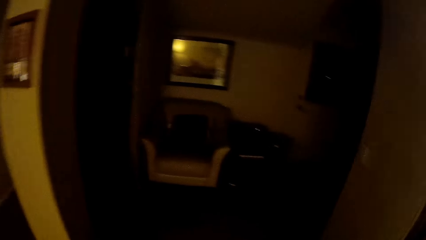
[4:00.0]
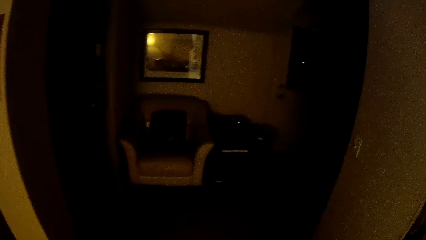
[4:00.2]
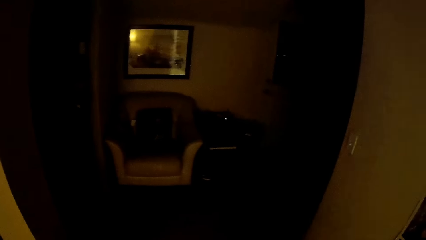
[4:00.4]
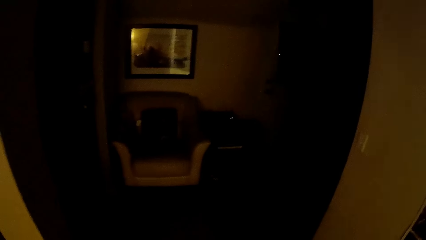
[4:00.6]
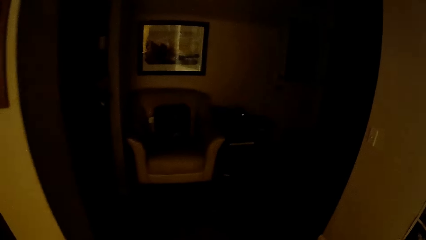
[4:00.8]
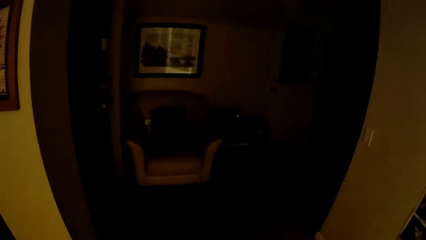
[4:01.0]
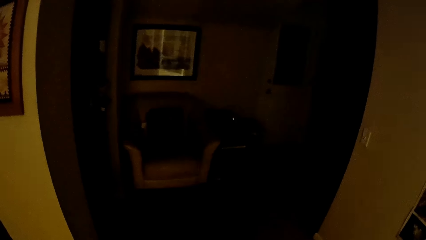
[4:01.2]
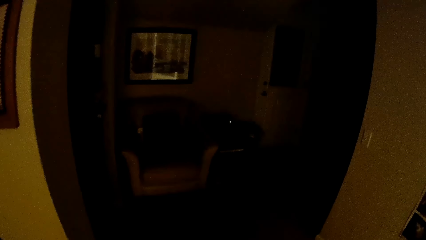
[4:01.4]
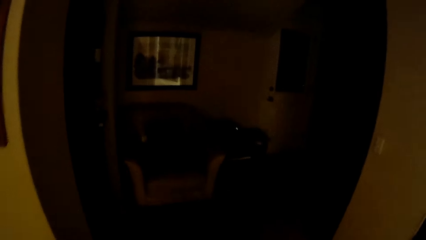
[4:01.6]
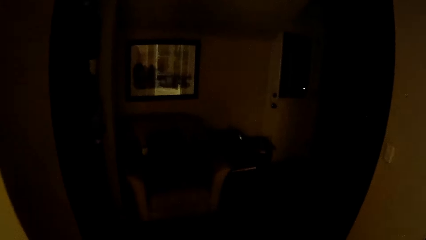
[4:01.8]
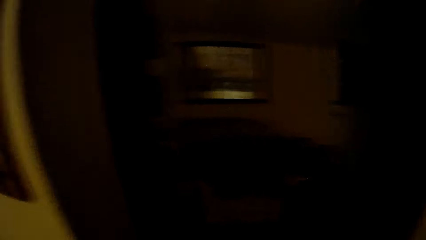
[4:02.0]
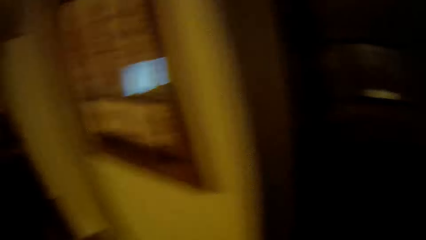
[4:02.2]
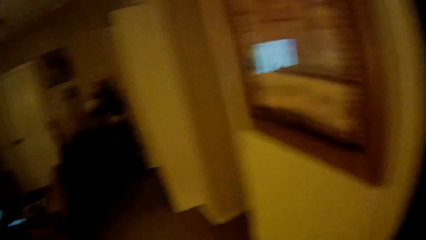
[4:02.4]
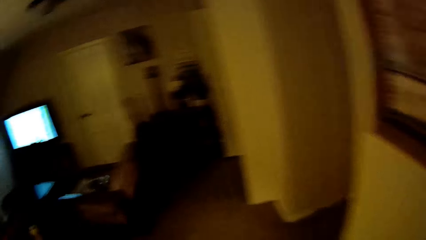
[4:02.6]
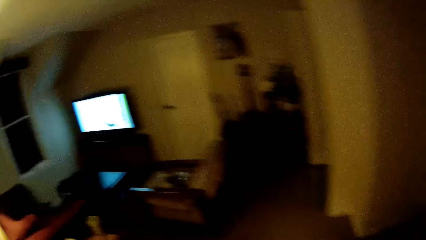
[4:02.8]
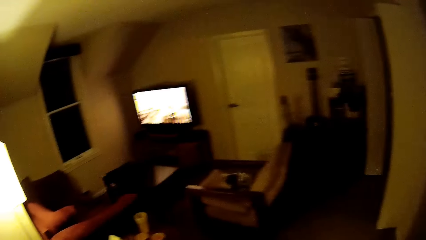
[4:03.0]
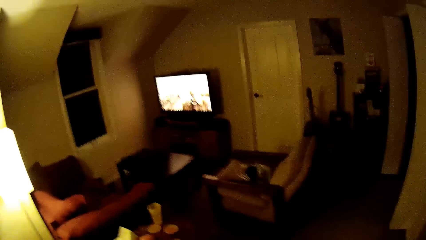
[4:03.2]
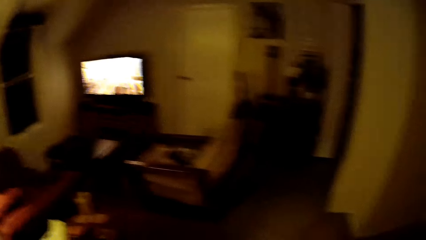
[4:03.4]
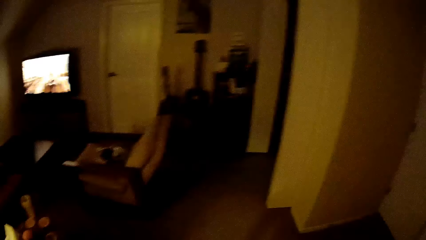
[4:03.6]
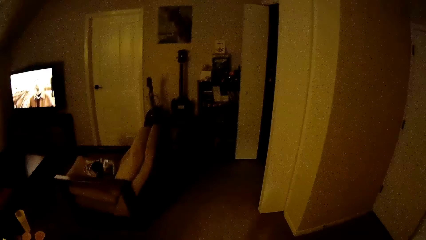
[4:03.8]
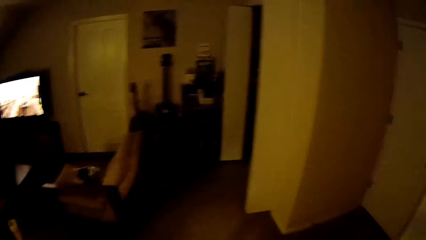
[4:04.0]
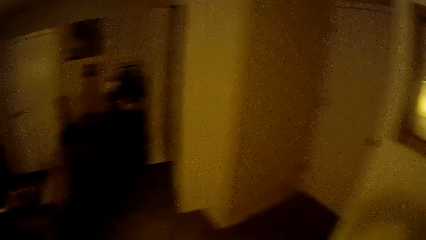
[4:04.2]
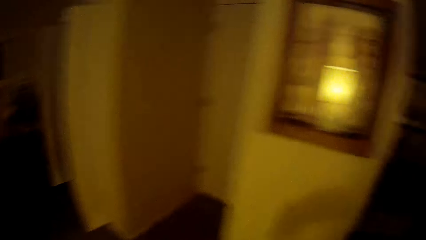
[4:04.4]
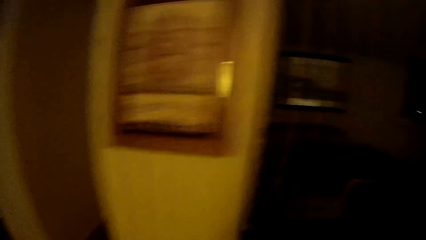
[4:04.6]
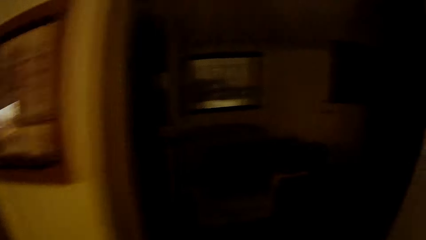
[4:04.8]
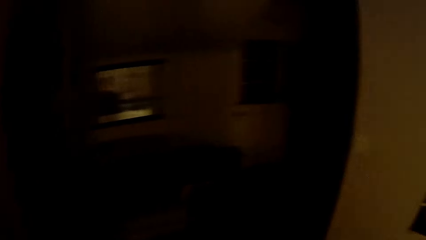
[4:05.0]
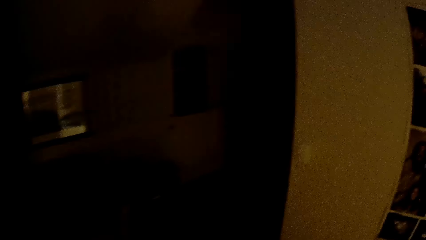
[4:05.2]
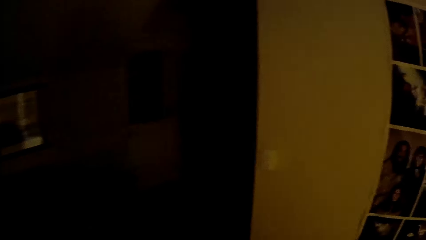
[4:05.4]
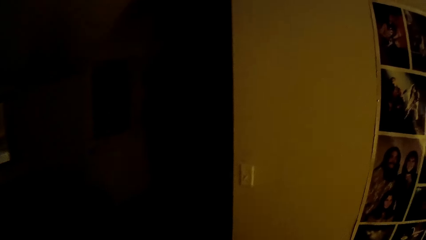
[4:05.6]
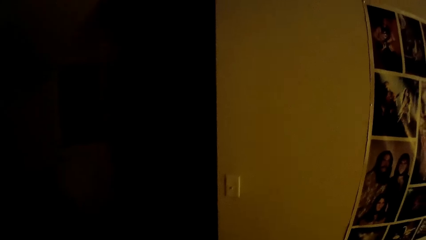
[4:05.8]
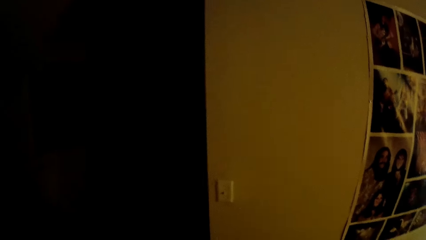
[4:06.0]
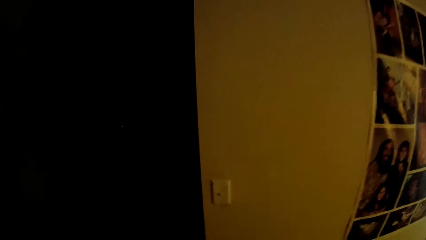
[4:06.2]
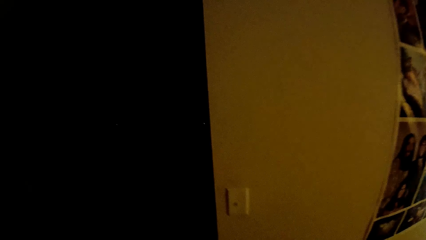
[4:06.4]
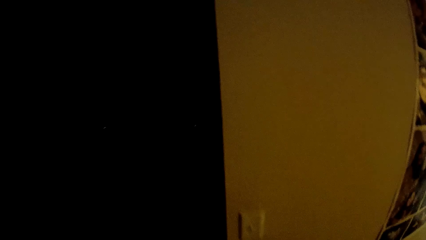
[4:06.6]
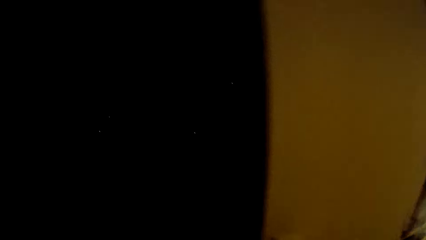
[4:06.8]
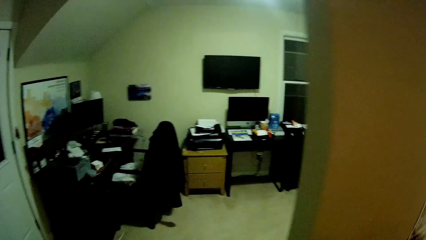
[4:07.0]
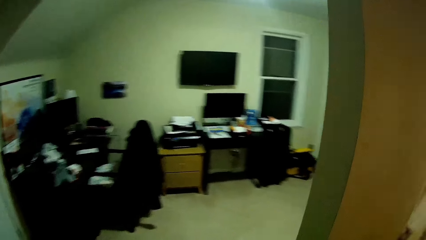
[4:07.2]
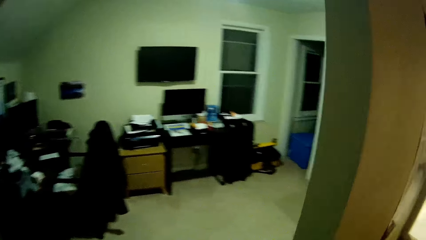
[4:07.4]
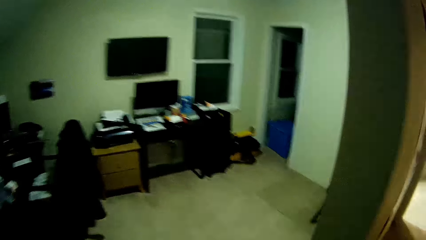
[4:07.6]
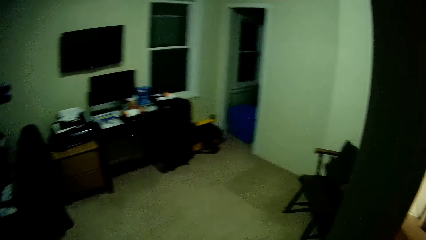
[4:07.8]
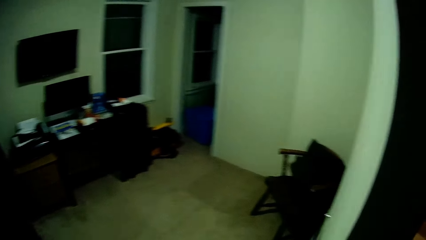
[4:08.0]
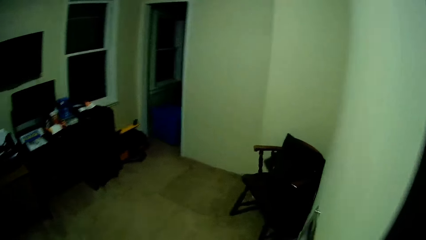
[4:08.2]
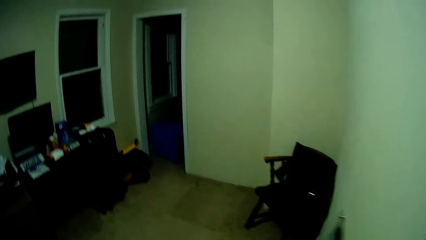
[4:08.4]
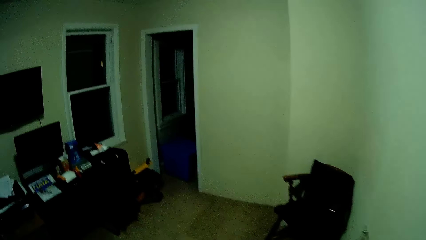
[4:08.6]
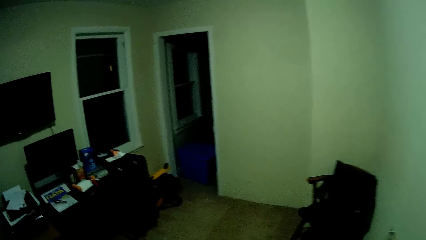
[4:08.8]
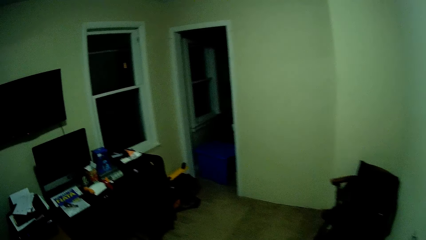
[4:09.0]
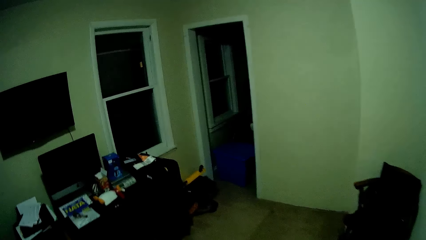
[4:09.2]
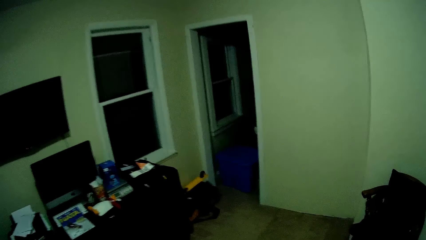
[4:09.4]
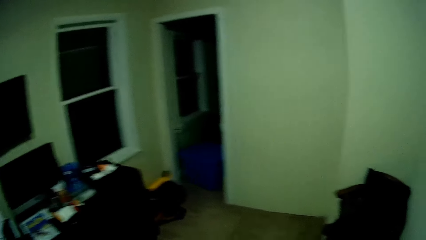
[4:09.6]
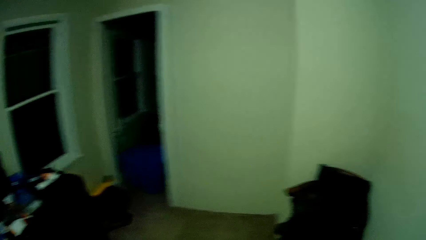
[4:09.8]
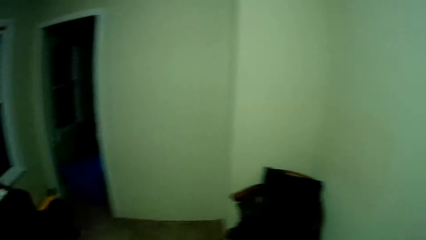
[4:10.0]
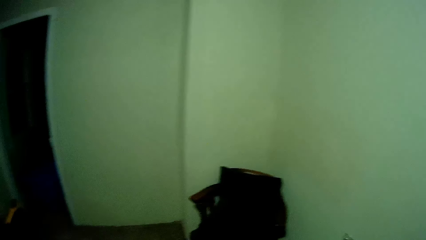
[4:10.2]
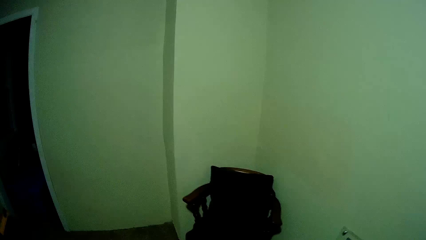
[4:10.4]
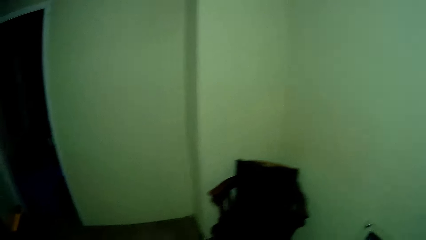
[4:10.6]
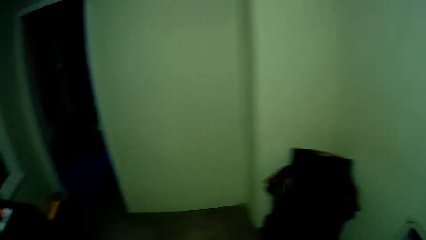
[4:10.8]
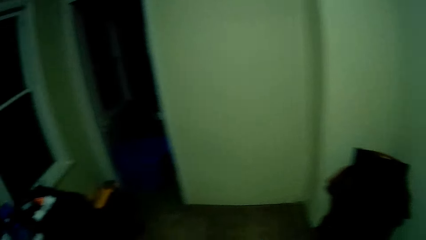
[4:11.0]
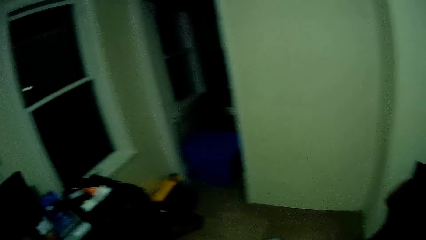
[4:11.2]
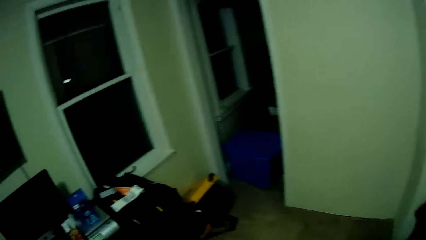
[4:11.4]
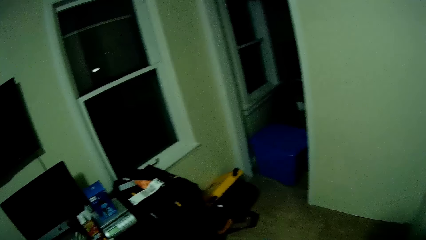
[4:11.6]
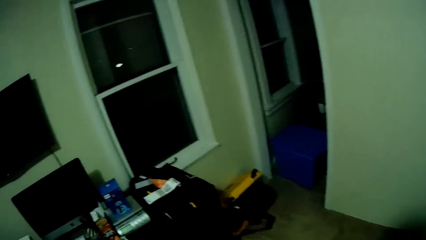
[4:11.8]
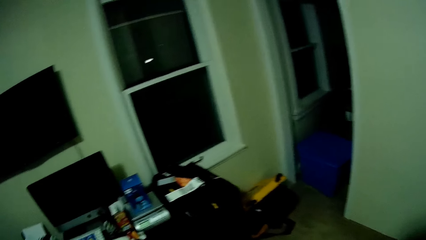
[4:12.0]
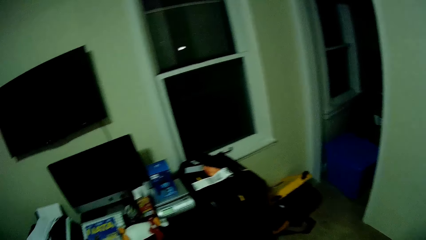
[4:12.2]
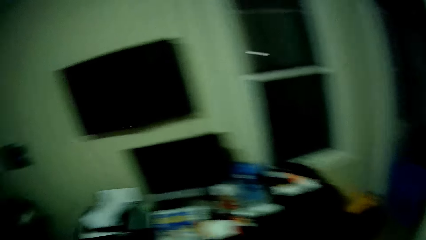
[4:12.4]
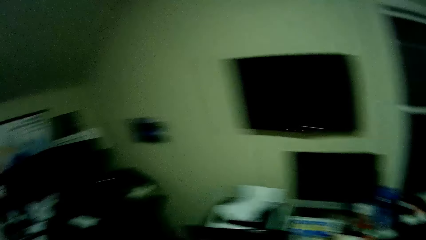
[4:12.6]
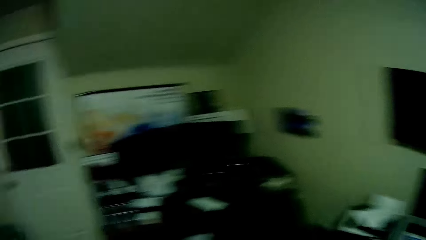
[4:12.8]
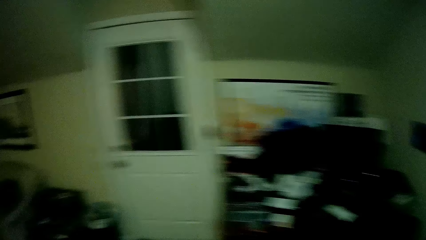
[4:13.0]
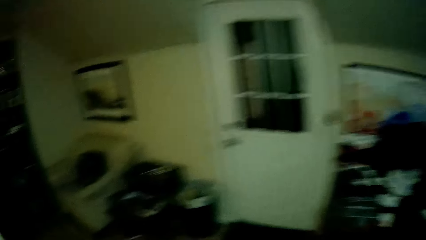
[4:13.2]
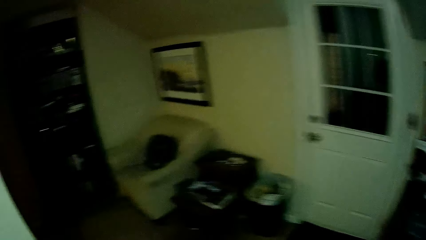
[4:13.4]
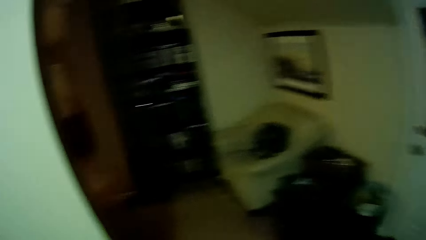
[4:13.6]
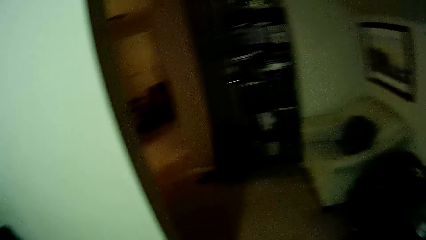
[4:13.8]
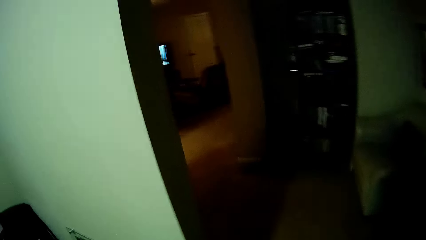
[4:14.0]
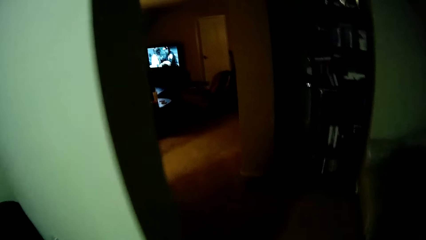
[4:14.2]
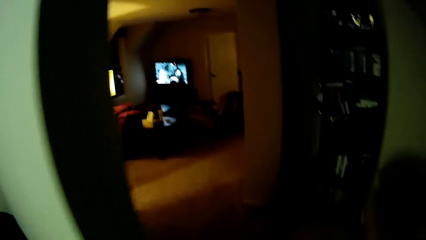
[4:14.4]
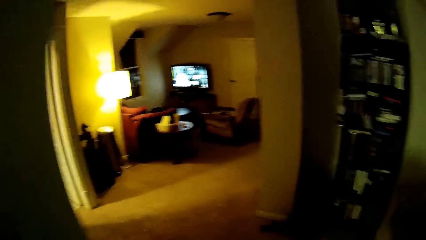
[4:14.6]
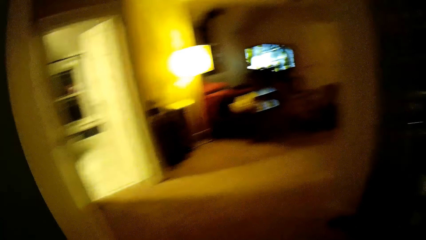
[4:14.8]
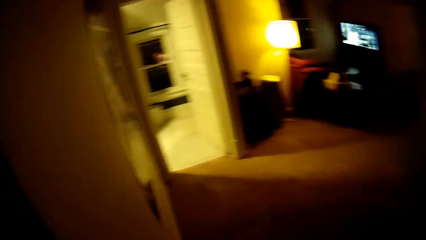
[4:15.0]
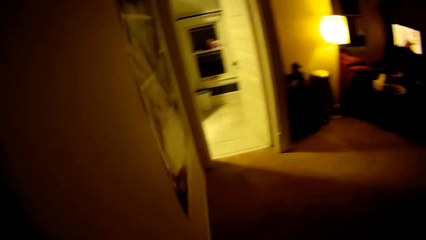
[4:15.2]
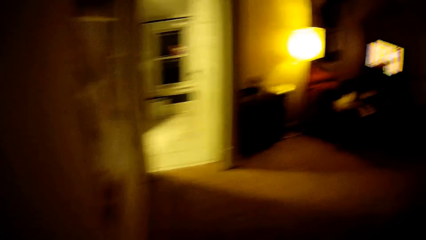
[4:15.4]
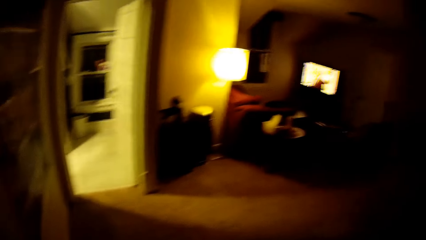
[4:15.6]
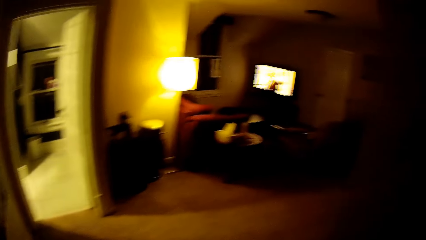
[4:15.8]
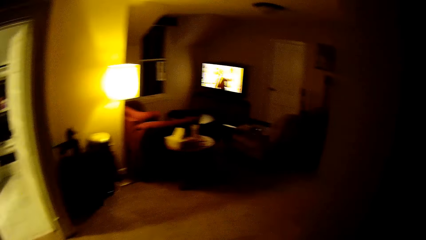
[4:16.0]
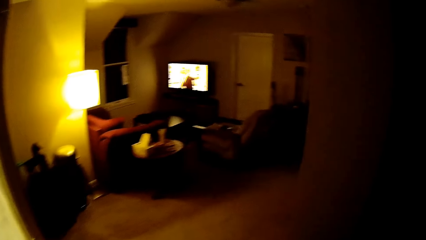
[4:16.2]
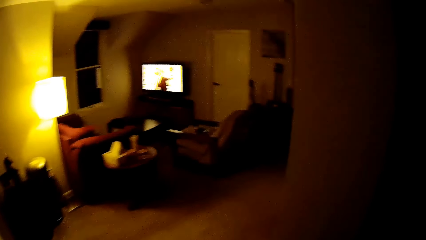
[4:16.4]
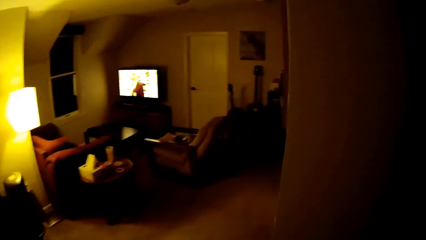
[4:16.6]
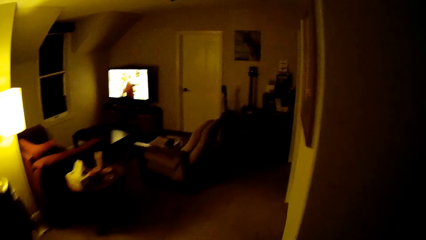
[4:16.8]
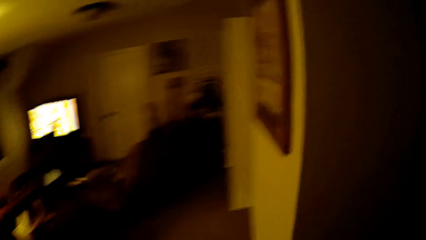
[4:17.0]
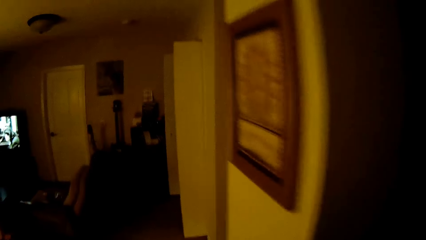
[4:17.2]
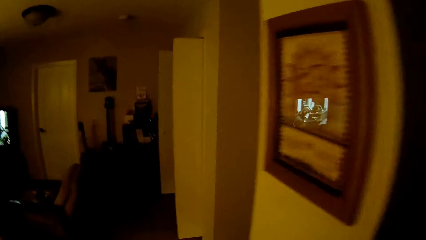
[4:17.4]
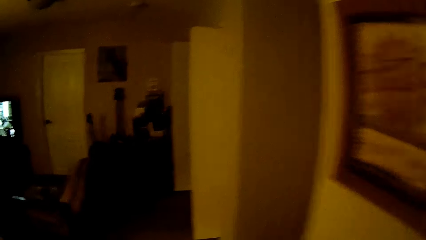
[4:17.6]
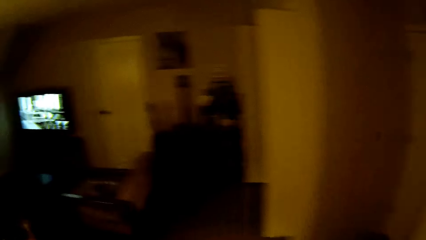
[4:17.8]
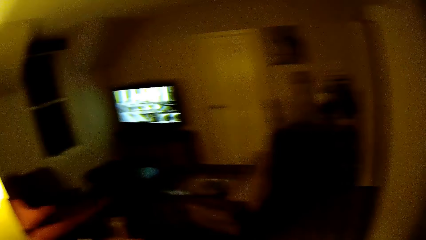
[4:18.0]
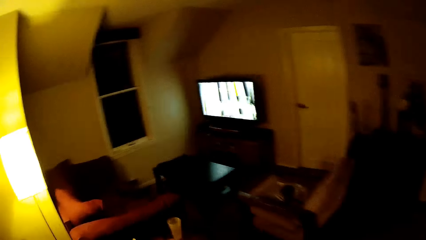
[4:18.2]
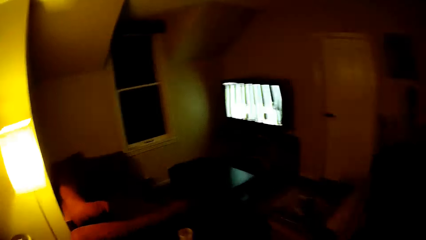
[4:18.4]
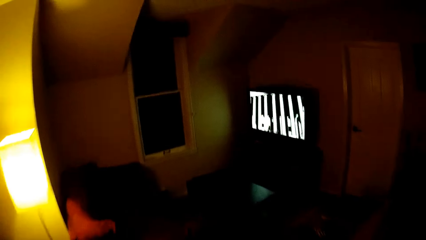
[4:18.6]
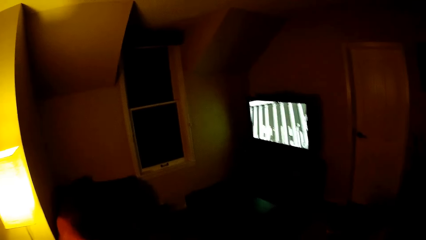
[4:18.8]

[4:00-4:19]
The camera wearer stands on the floor. They walk on the floor. They stand on the floor. They walk around the house.
